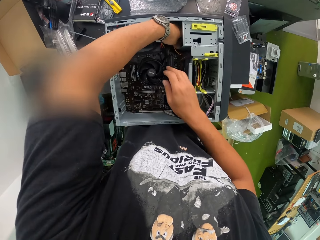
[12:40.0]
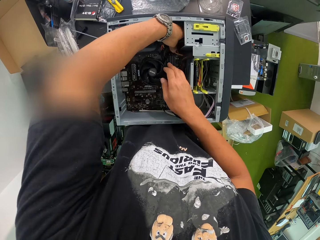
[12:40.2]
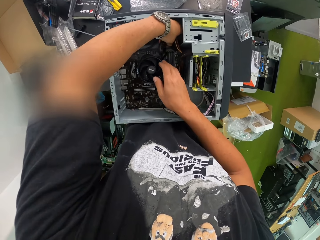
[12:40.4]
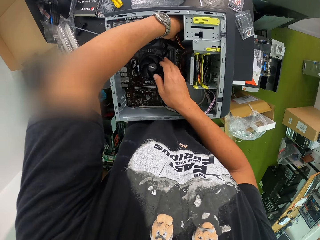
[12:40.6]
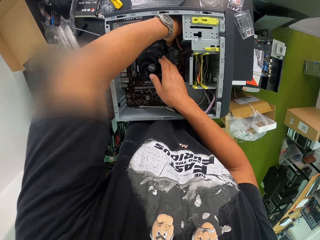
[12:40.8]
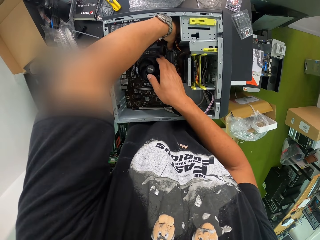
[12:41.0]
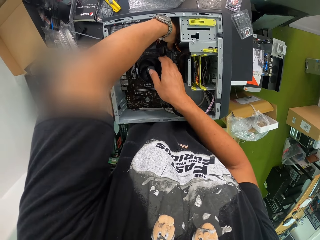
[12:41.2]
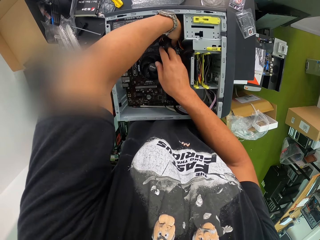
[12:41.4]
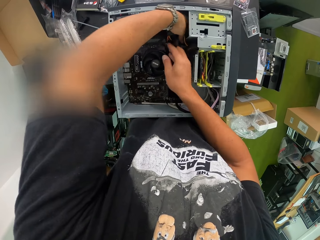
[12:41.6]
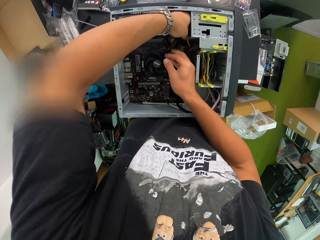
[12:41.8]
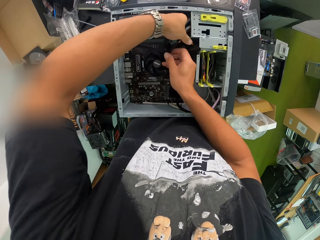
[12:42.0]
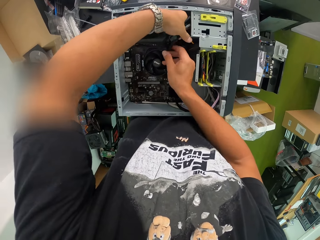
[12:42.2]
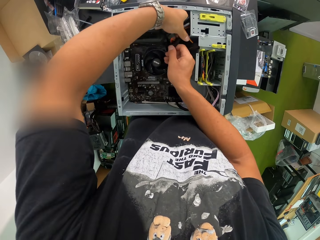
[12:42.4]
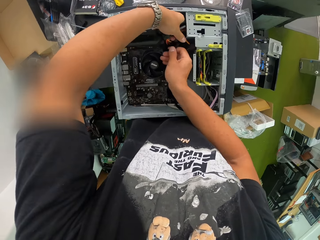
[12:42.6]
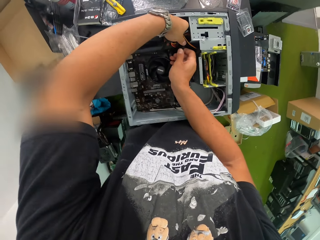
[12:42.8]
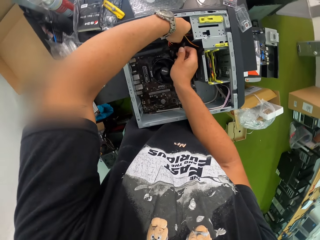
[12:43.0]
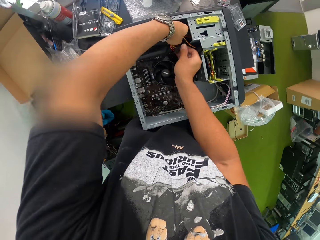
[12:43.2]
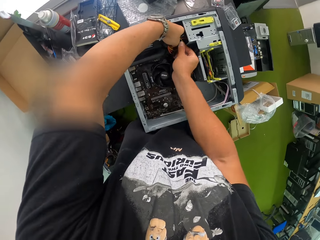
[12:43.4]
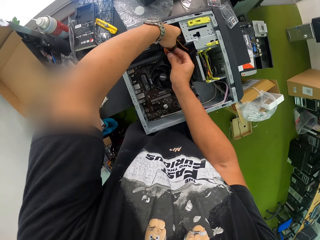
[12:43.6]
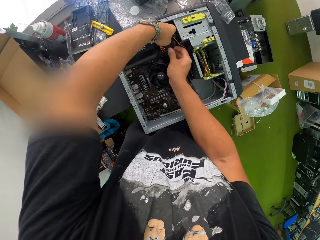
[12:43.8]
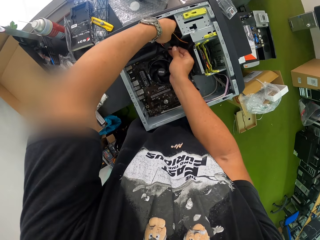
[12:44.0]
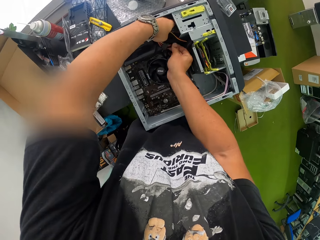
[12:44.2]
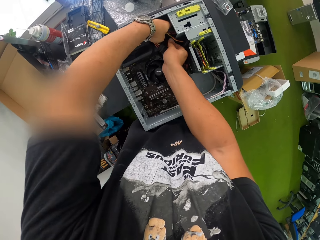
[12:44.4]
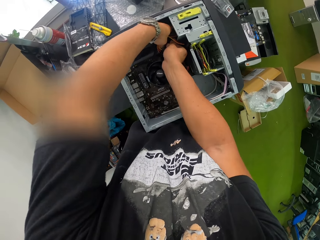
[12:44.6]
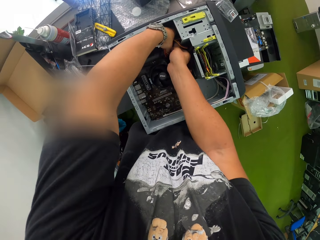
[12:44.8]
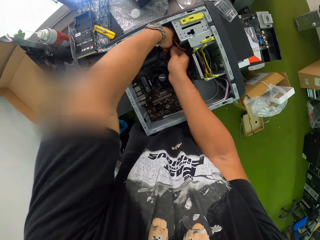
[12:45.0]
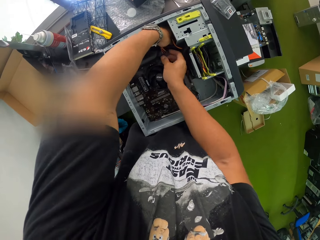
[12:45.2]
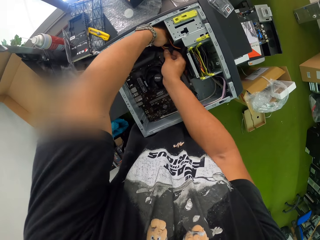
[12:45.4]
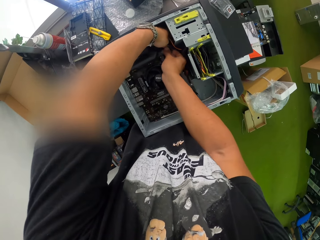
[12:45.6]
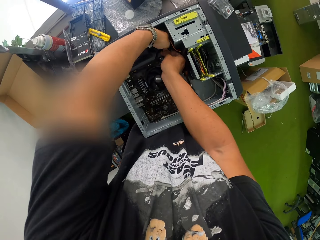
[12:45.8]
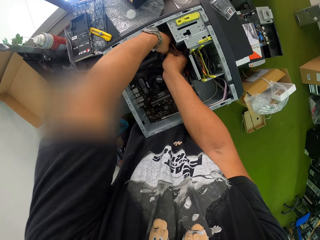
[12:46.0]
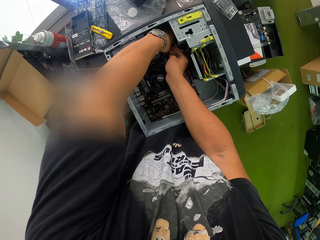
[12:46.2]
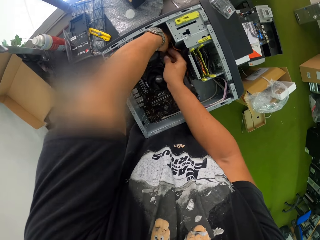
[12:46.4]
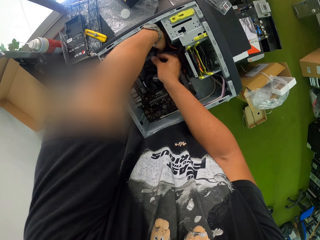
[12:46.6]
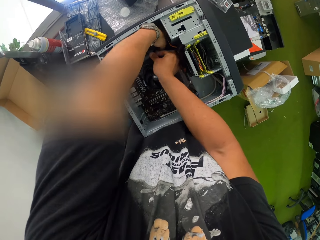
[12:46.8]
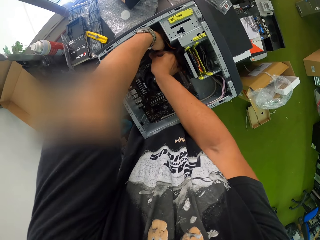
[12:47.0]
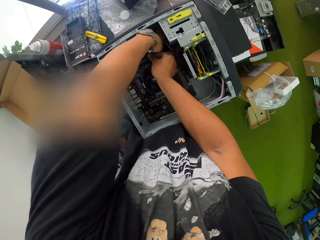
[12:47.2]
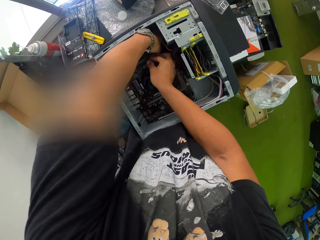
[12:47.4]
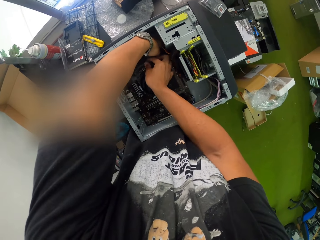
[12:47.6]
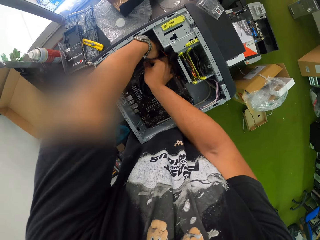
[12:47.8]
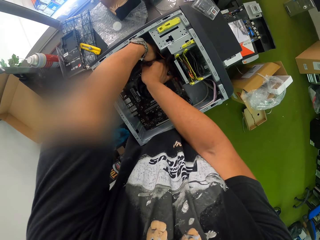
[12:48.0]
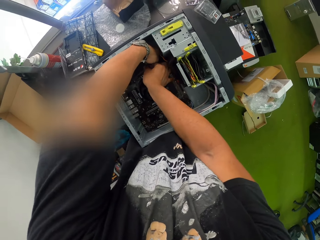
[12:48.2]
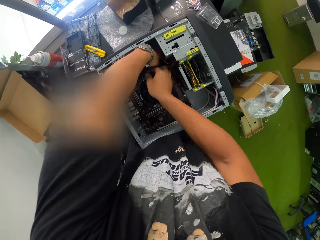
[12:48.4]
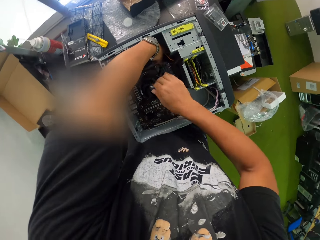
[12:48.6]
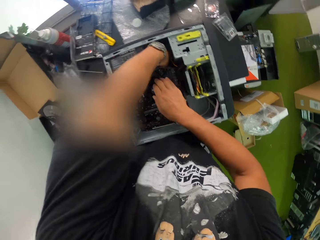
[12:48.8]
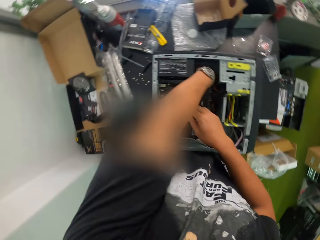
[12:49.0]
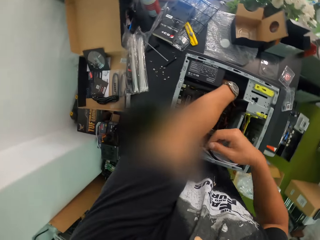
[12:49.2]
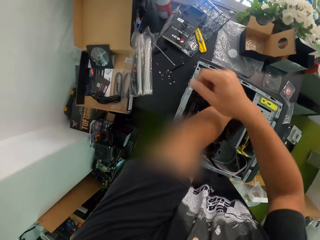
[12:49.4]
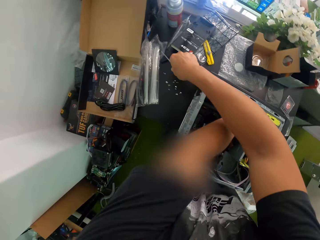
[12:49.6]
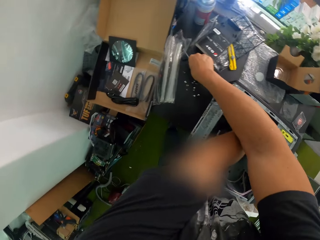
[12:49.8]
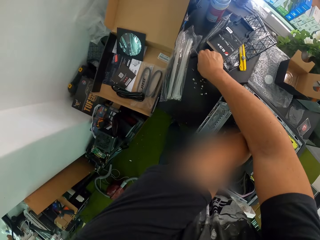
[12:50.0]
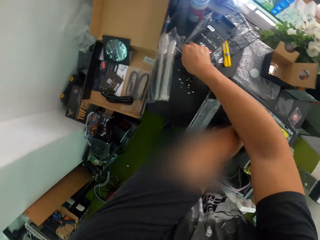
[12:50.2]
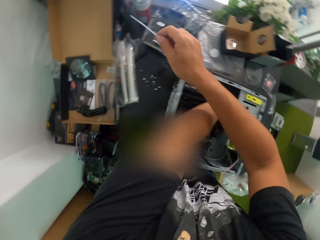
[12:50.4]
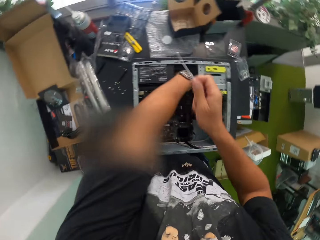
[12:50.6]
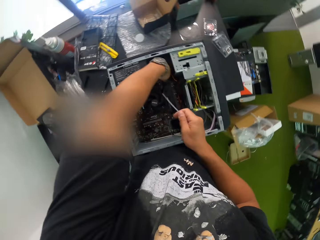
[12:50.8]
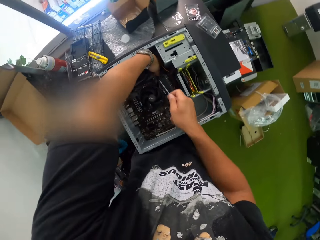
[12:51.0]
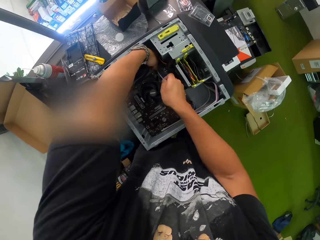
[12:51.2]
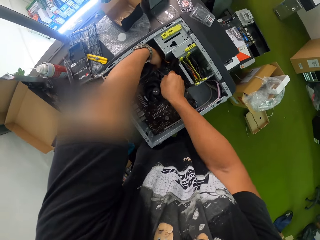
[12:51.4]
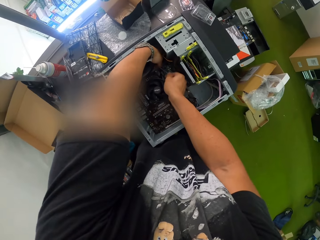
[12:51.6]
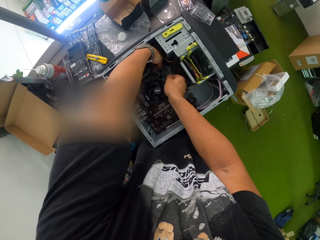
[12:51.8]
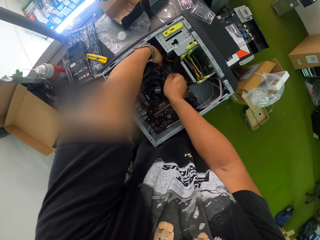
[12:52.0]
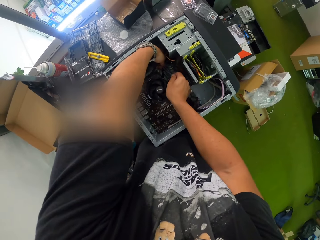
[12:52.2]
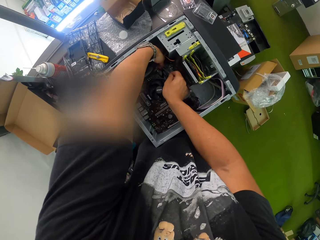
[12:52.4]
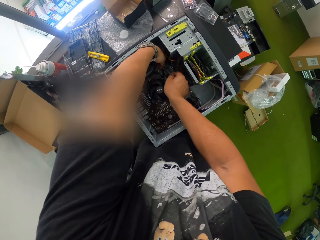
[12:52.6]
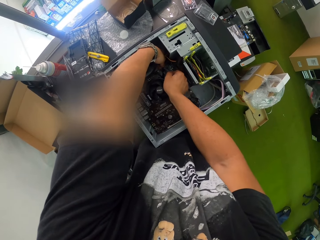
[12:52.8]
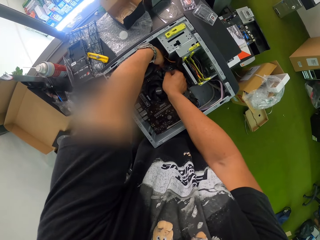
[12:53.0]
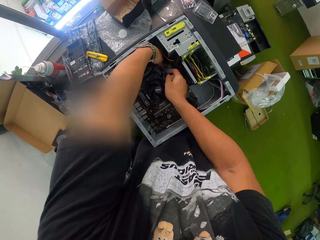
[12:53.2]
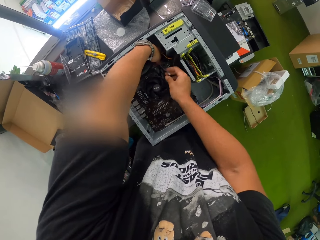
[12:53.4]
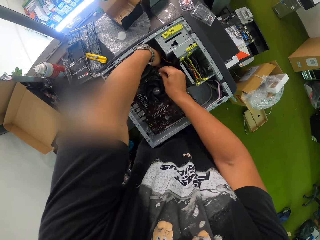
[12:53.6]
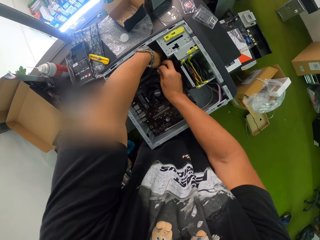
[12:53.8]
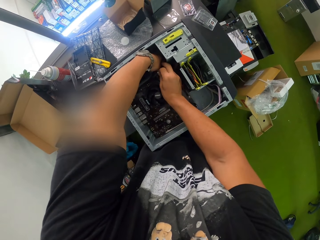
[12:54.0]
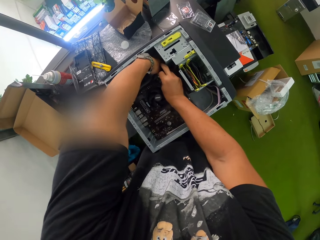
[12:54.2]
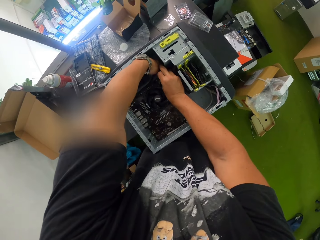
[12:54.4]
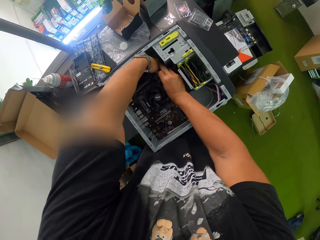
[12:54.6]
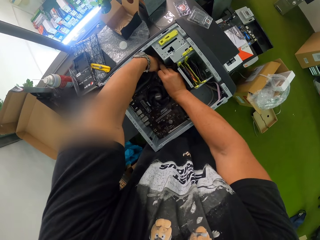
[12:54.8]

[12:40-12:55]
The camera wearer takes the zip strap from the work table with her right hand. She moves the zip strap in her right hand towards her left hand. She repairs the central processing unit.

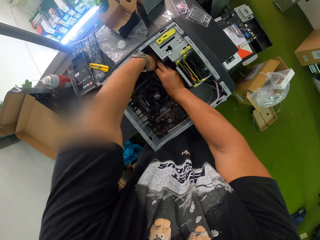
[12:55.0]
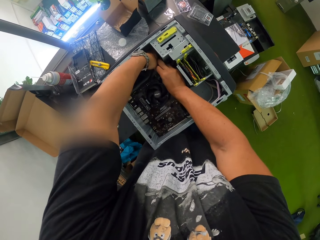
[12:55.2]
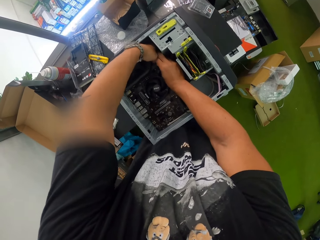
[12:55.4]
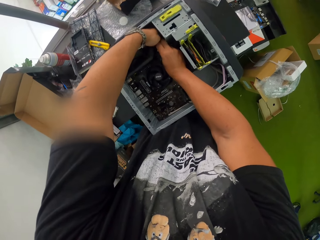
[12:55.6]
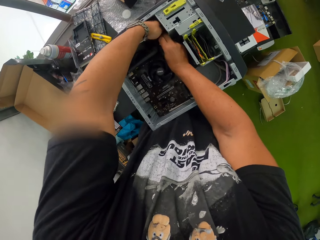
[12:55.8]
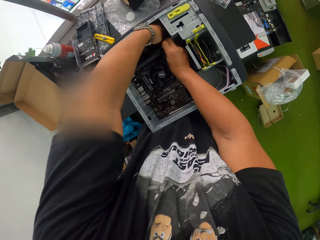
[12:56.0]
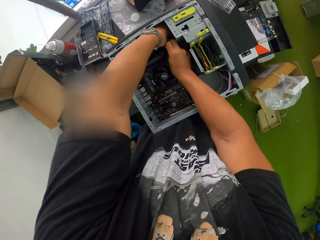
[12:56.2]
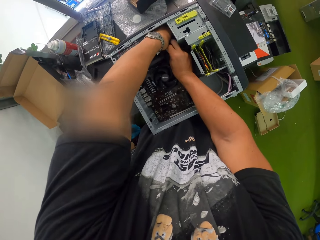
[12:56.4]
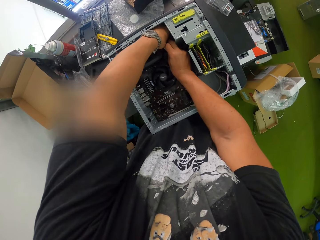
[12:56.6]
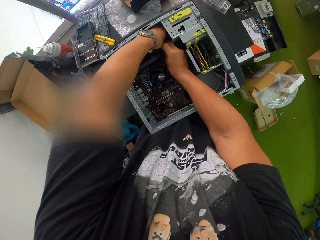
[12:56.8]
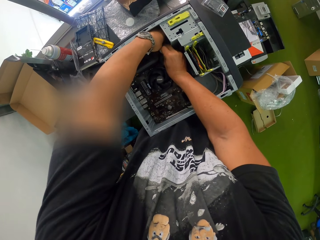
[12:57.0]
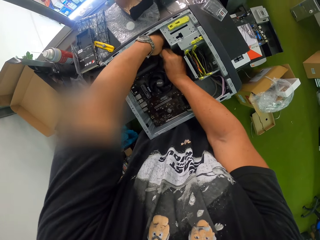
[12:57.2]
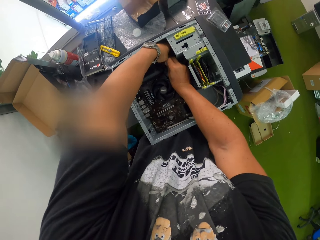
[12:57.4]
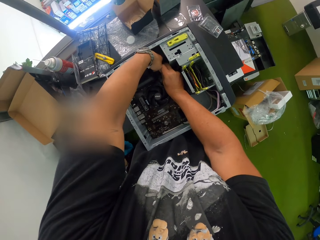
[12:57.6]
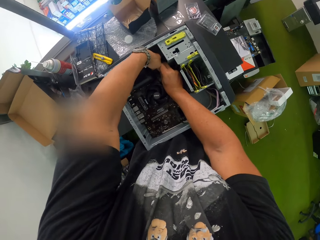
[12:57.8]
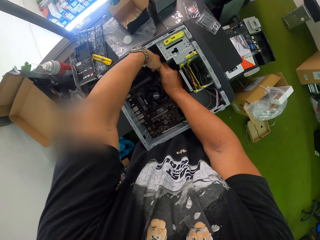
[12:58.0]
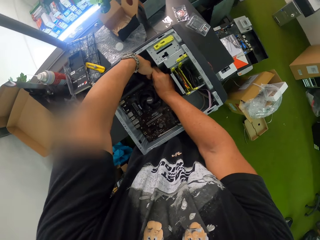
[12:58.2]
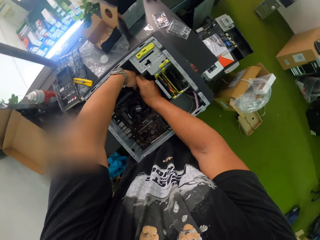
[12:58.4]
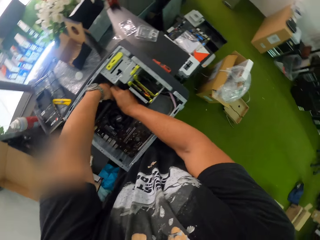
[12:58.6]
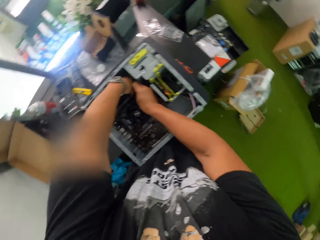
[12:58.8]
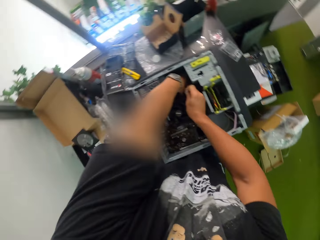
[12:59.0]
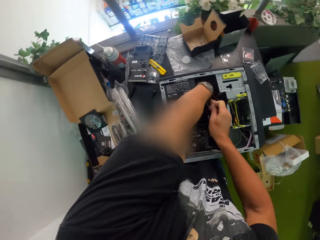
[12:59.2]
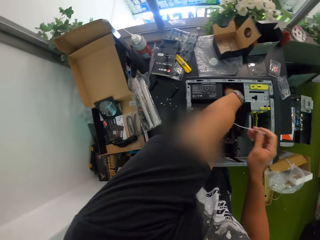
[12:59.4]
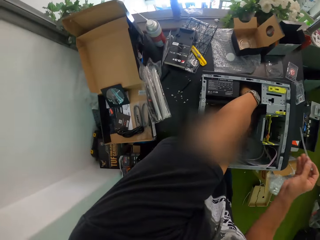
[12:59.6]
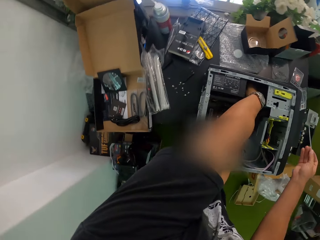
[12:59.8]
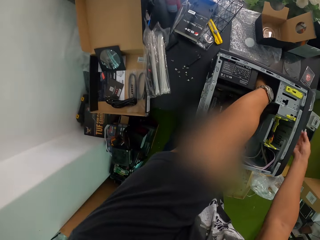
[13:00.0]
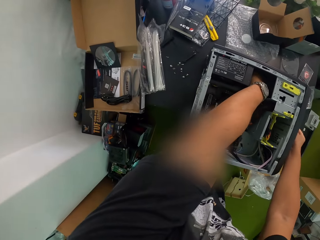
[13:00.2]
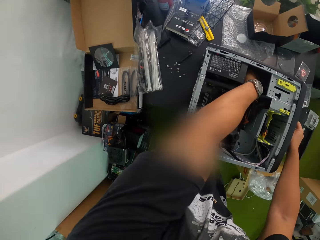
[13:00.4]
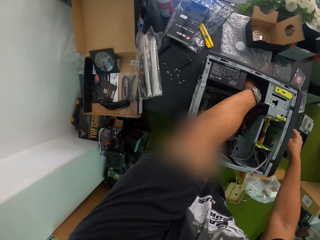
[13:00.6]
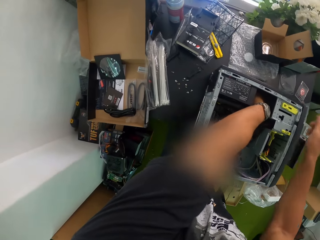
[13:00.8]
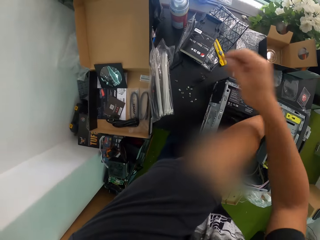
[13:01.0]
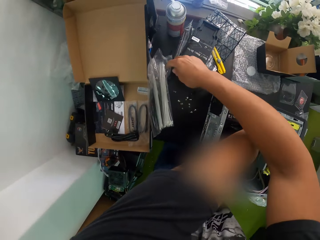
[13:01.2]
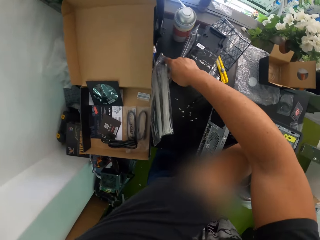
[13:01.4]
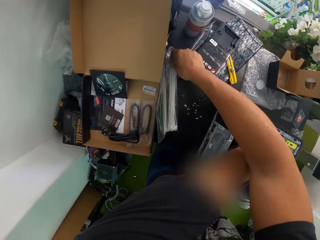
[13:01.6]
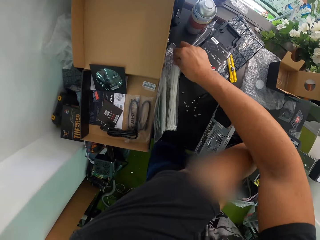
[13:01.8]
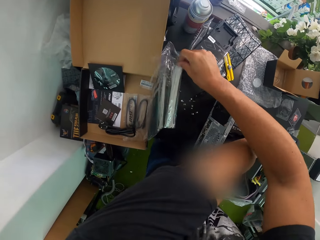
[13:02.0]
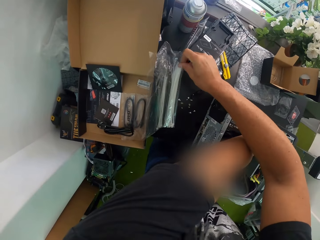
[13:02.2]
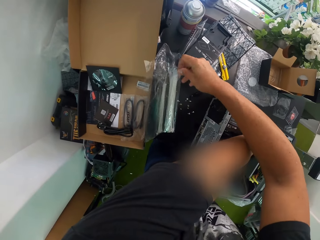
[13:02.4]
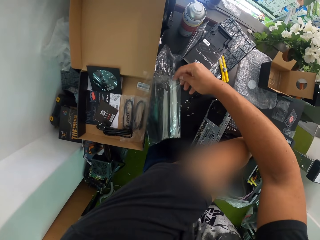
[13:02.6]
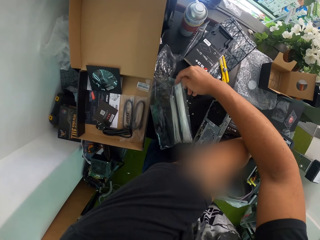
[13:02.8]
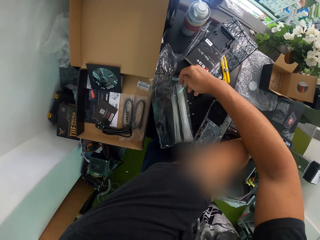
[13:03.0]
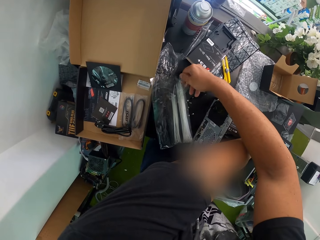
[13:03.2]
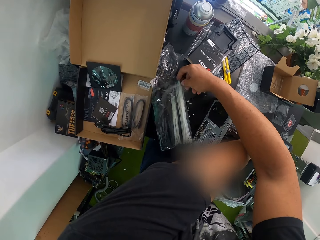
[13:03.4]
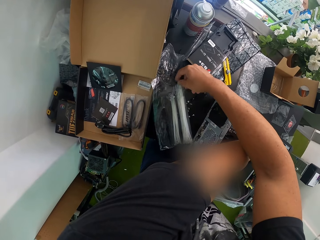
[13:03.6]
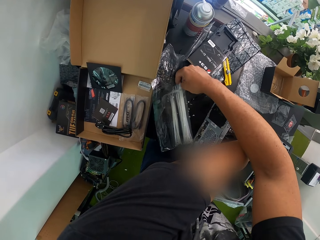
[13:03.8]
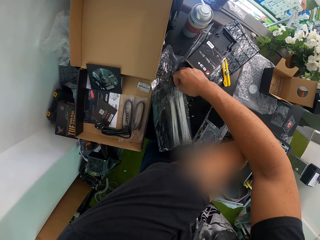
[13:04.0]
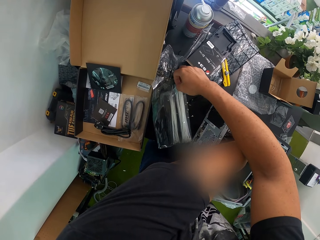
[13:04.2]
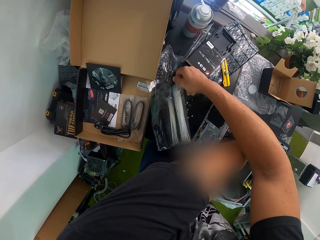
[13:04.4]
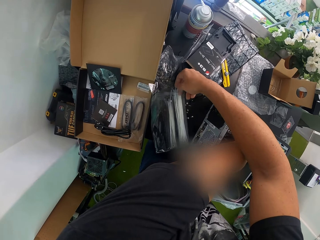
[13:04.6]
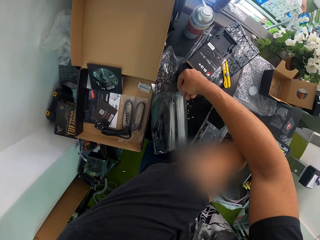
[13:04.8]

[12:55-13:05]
The camera wearer moves the zip strap in his right hand to the work table. He removes something from the paper wrap.
